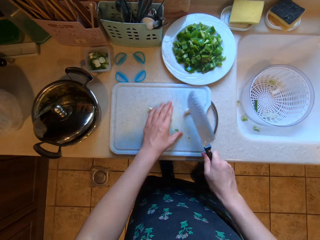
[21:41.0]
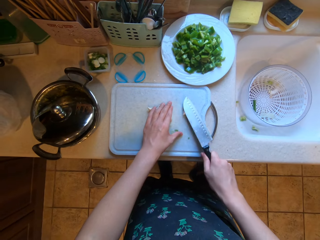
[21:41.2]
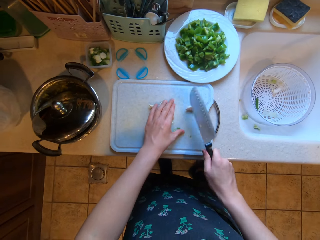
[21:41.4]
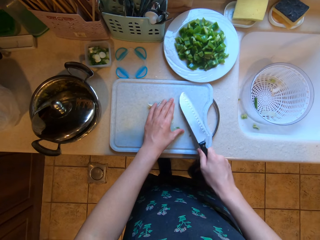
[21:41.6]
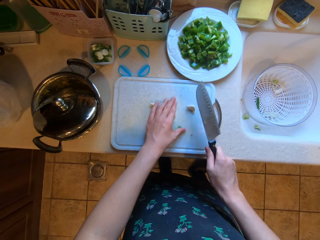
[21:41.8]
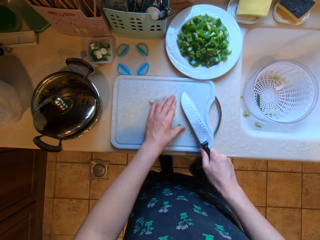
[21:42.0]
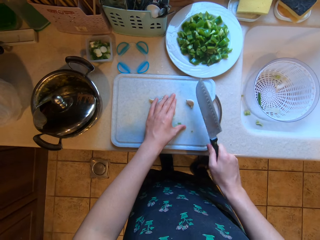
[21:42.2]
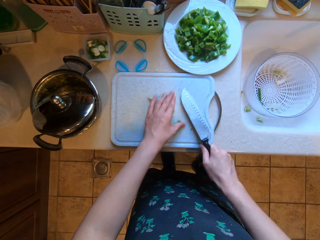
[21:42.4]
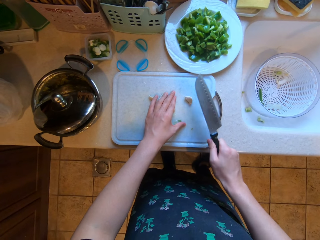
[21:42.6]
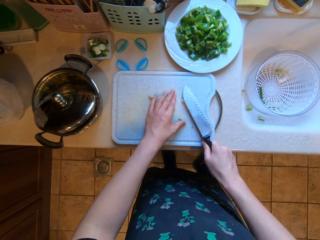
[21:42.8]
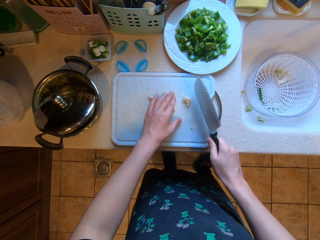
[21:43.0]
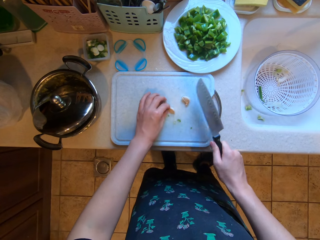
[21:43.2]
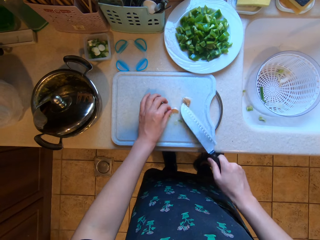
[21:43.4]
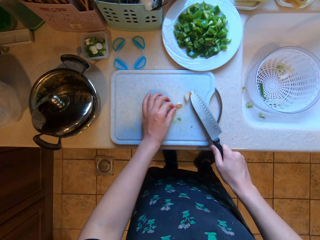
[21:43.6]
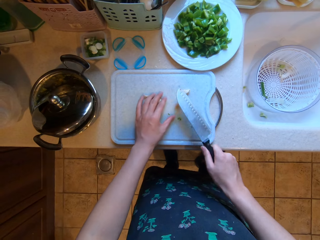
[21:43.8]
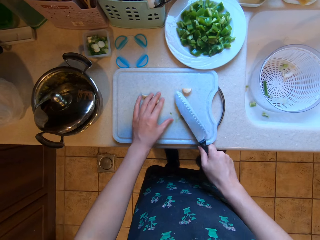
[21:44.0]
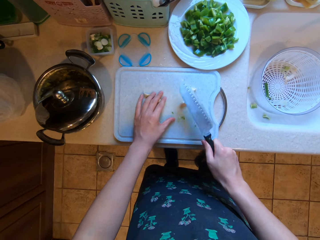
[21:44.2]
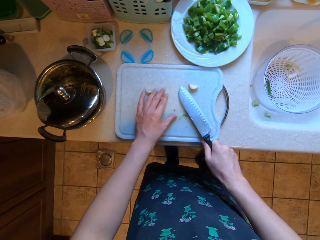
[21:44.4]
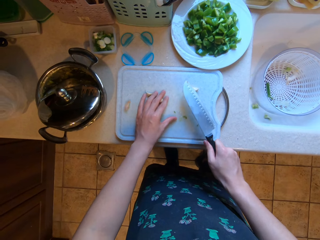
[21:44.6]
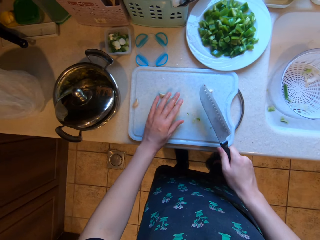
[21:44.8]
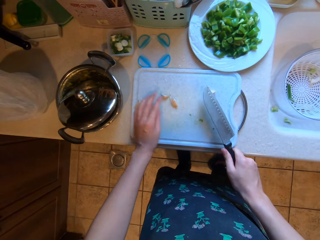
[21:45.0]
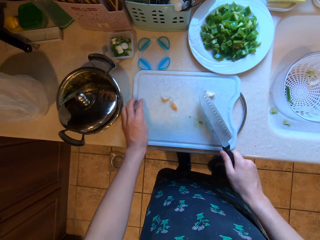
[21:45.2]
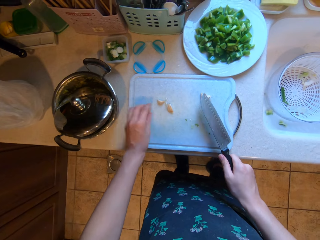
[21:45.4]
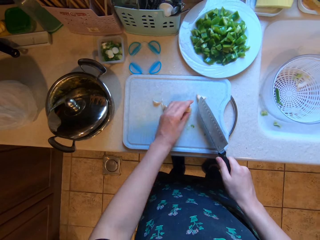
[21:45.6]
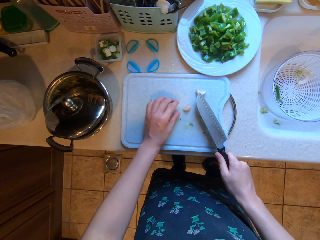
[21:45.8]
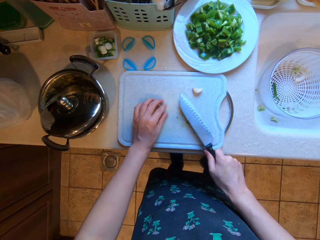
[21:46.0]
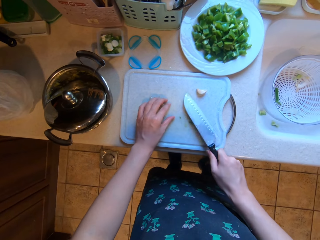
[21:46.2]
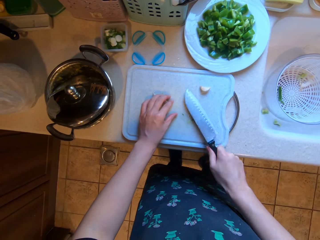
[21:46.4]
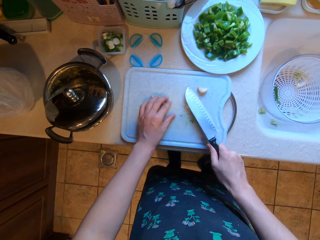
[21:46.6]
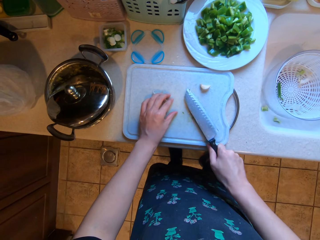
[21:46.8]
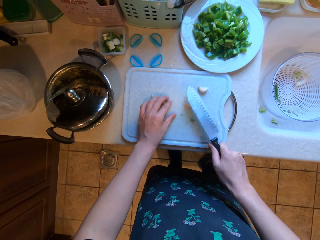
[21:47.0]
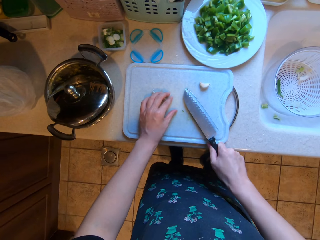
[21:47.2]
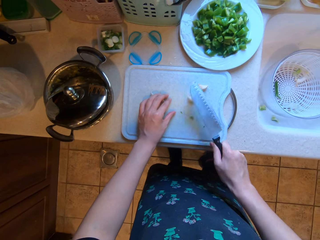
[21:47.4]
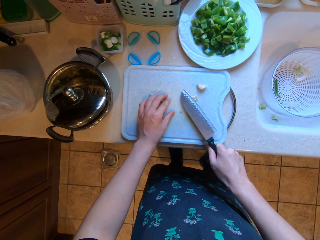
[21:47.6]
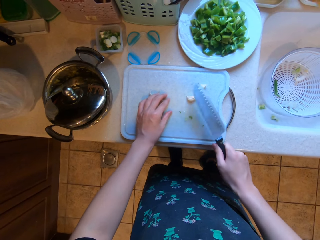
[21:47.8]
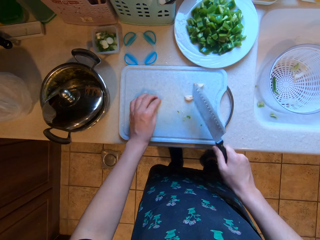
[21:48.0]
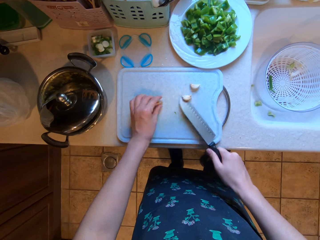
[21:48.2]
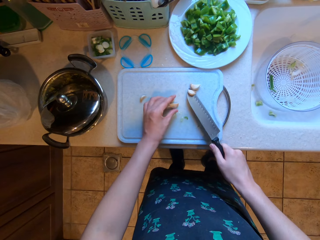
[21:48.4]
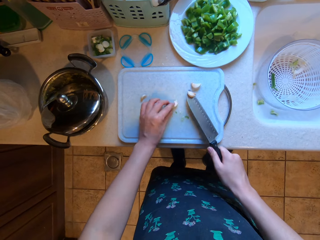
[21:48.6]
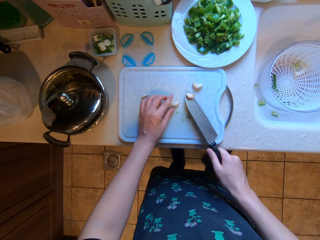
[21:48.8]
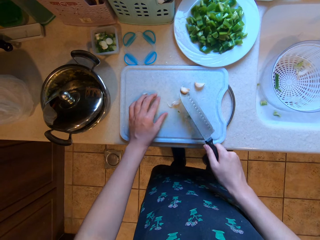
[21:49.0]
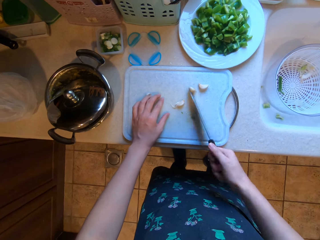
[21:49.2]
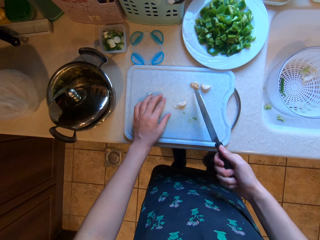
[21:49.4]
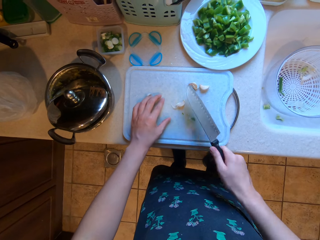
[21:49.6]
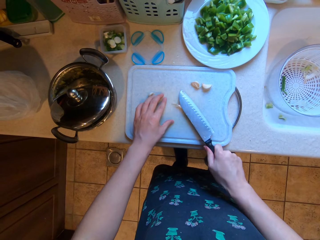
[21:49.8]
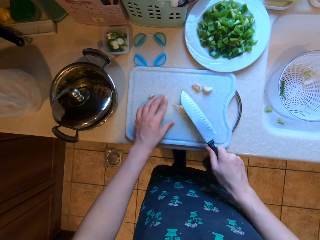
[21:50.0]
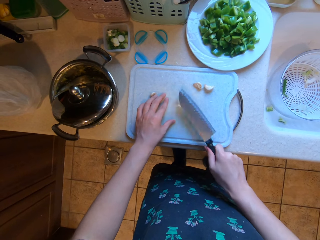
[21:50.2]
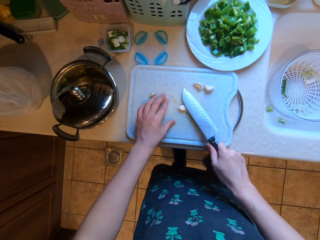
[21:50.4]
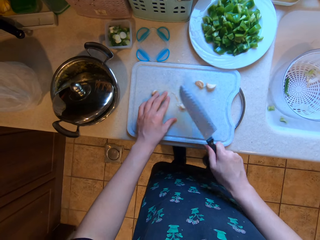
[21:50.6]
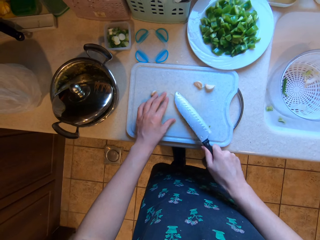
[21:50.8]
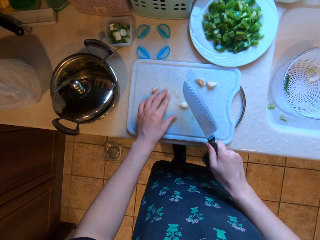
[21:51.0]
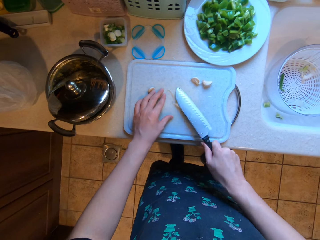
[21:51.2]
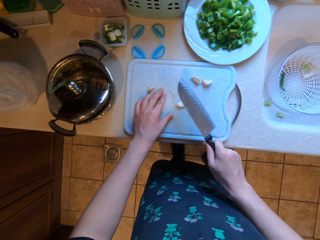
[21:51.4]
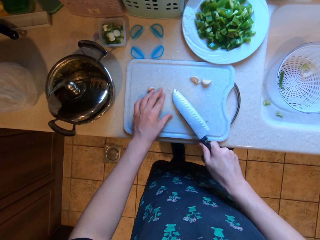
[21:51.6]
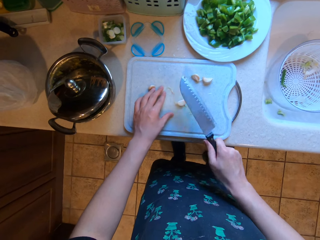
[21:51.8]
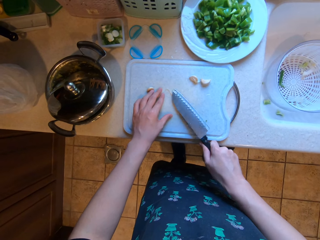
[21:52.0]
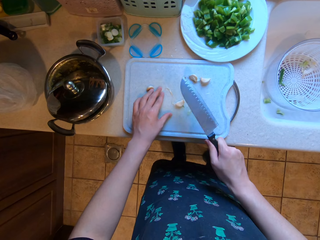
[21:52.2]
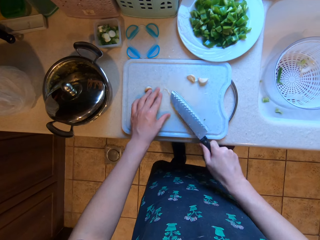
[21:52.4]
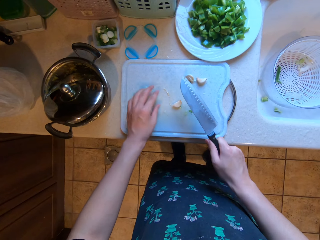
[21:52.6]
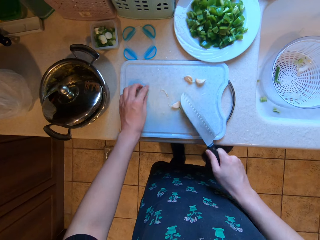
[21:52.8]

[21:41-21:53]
The camera wearer hits the garlic onion with the knife.

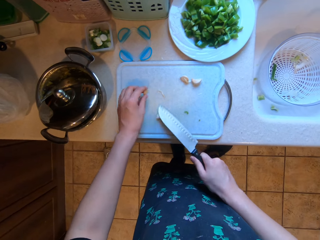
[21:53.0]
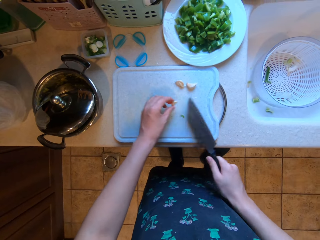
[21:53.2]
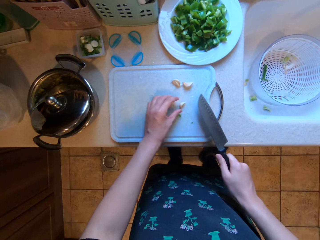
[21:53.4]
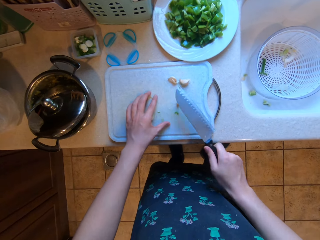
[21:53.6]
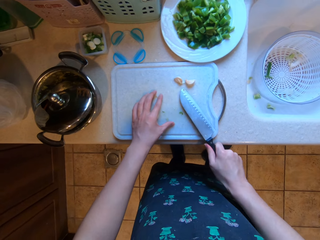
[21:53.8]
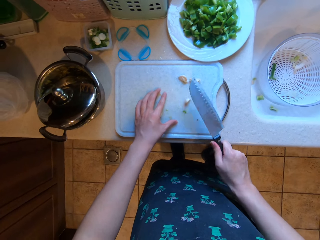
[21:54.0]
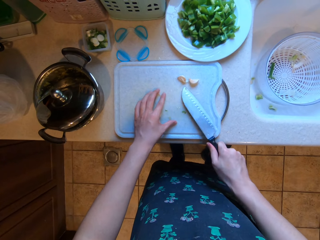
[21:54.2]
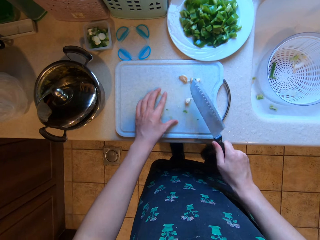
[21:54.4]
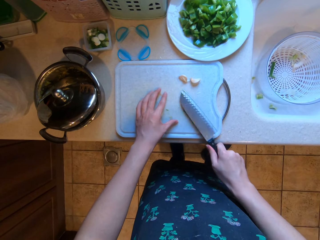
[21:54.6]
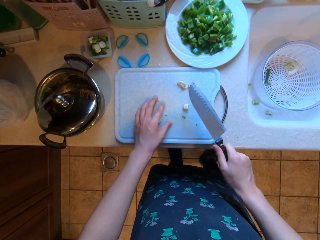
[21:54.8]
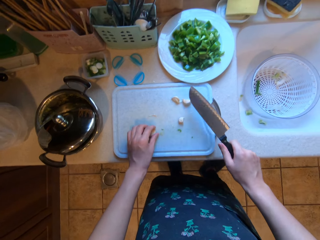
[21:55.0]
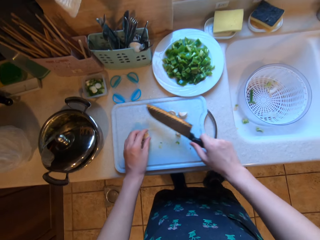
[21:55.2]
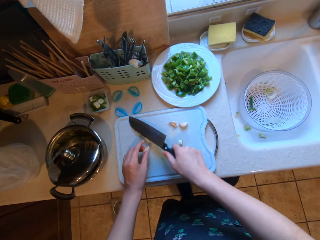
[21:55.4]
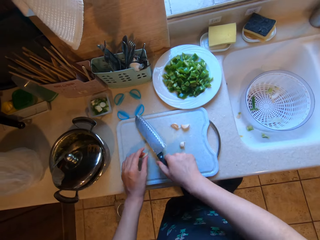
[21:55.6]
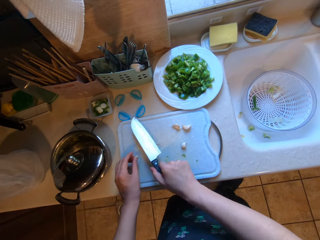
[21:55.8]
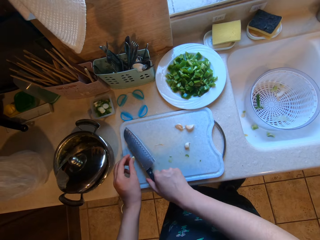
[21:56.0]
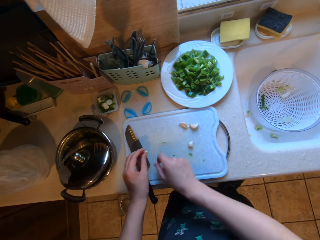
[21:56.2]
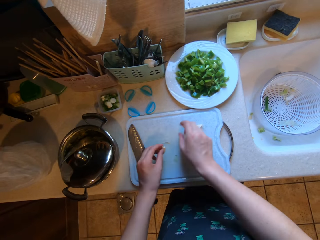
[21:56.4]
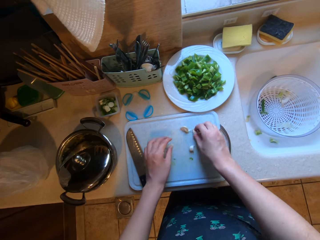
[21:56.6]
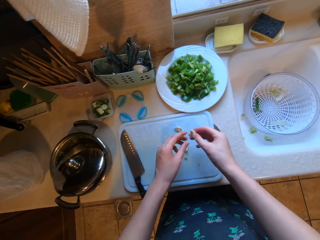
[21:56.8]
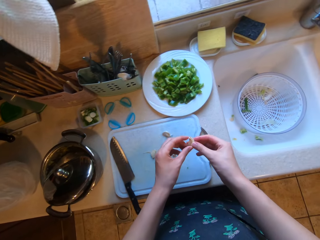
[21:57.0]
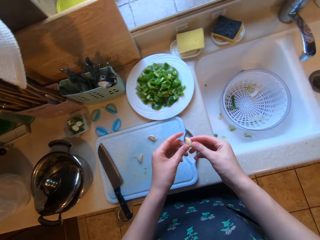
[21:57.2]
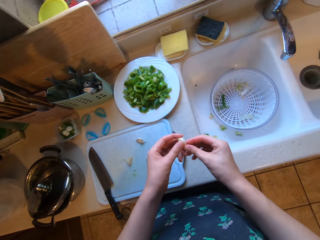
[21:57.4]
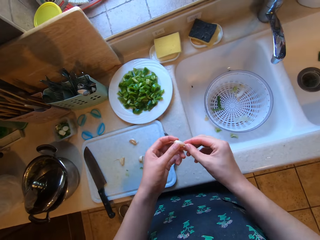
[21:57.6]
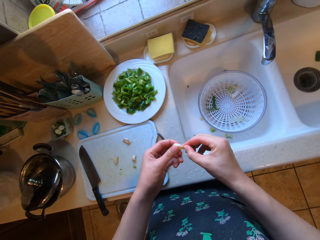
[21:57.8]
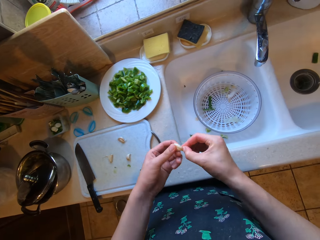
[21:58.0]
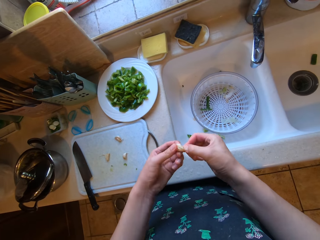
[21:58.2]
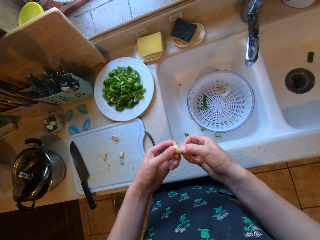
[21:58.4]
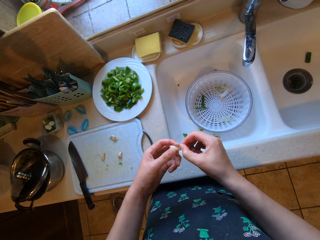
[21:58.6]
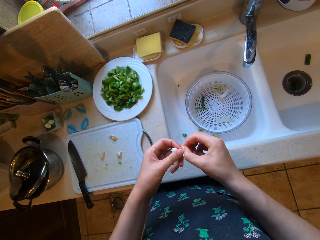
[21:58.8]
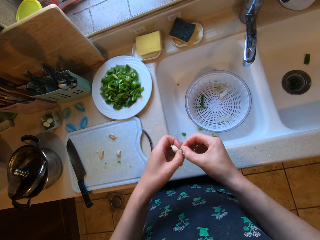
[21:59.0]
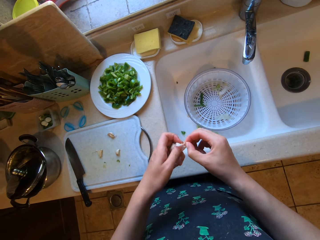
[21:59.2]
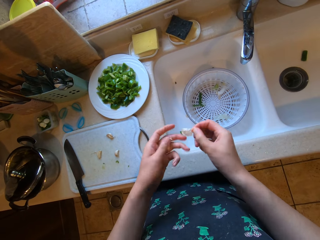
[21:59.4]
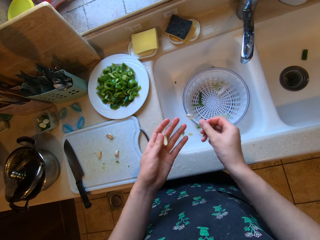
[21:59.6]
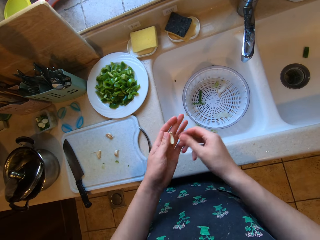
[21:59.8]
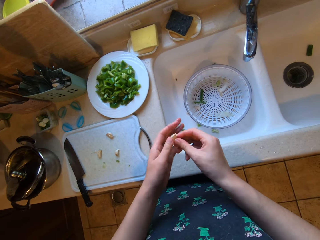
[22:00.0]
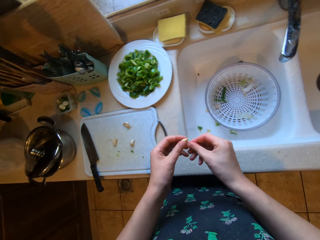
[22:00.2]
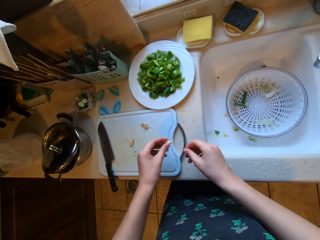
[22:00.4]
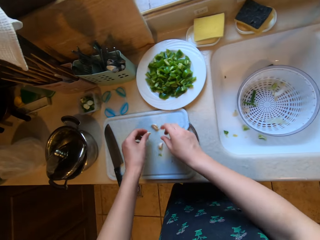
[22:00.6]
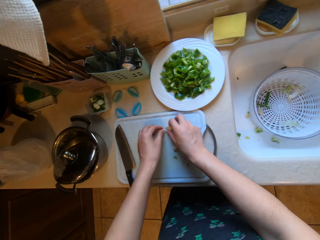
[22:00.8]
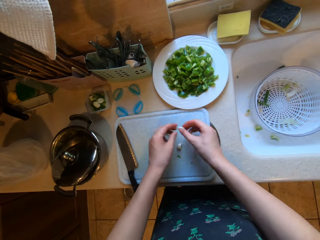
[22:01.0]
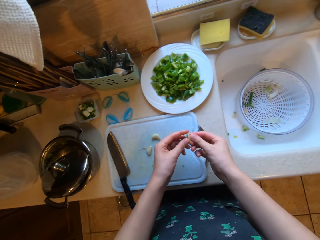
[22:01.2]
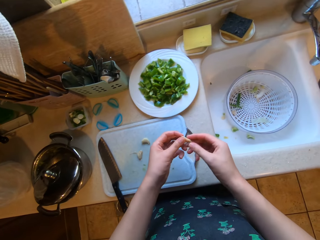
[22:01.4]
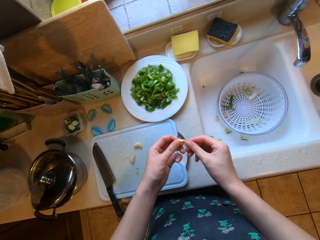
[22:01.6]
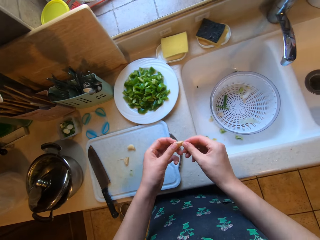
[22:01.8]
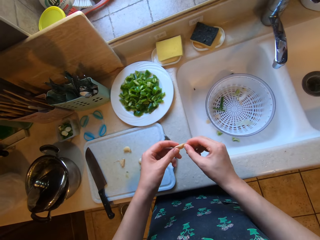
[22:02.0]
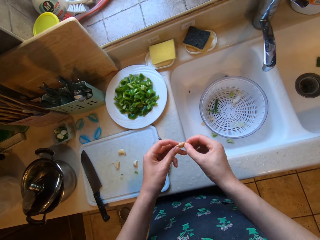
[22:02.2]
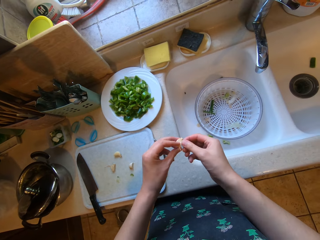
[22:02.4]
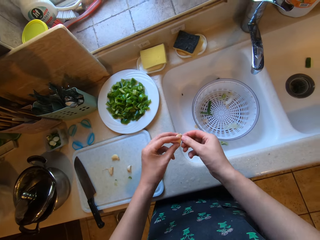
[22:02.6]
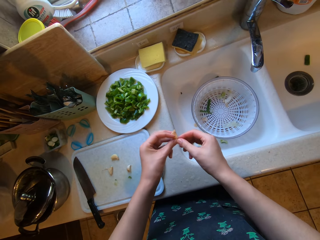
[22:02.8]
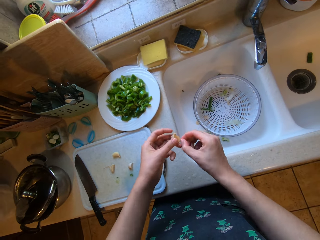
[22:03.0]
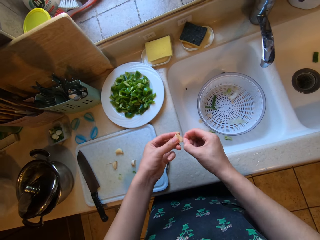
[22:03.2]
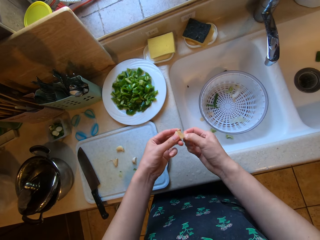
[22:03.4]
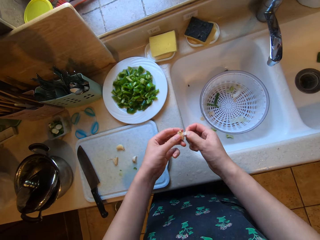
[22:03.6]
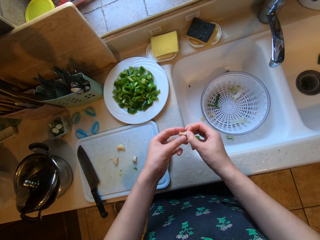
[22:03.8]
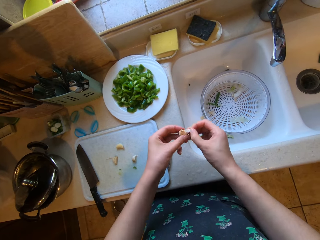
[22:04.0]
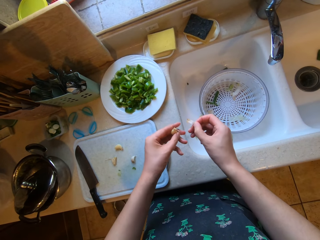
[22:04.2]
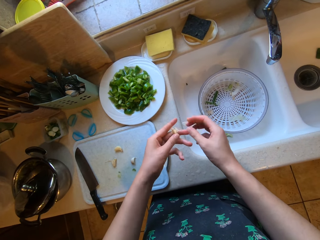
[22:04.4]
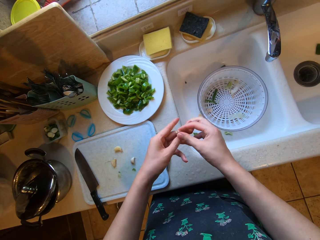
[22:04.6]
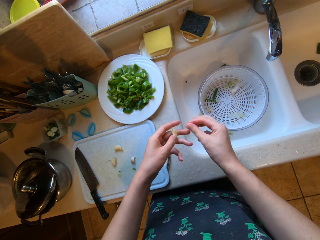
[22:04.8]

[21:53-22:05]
The camera wearer drops the knife in her right hand on the chopping board. She picks the garlic from the chopping board with her right hand. She peels the garlic in her hands. She places the garlic in her left hand on the chopping board. She picks the garlic from the chopping board with her right hand. She peels the garlic in her hands.
